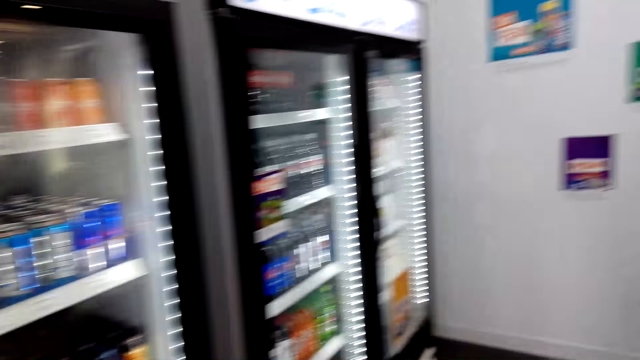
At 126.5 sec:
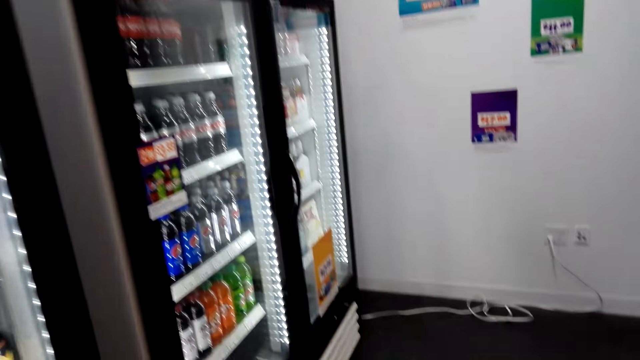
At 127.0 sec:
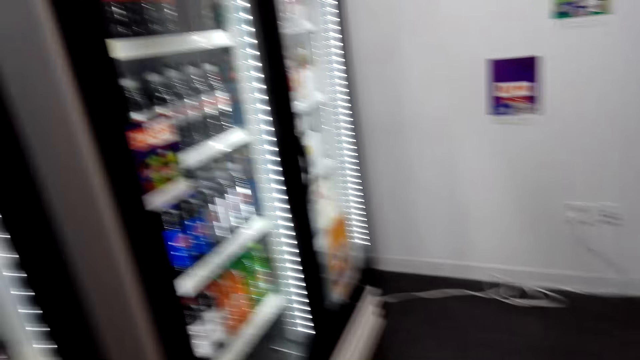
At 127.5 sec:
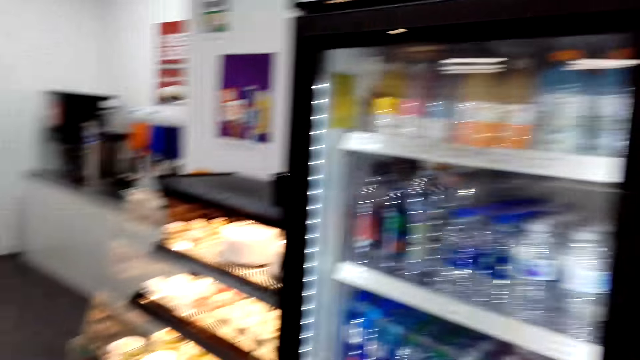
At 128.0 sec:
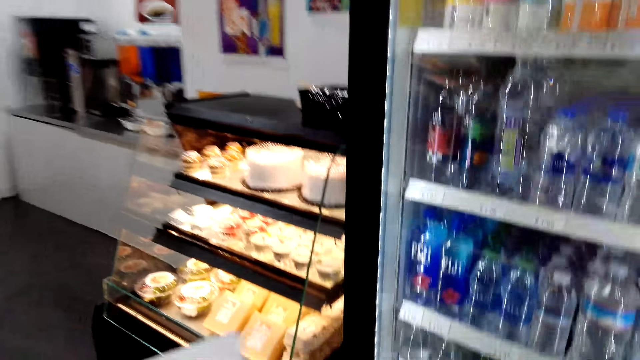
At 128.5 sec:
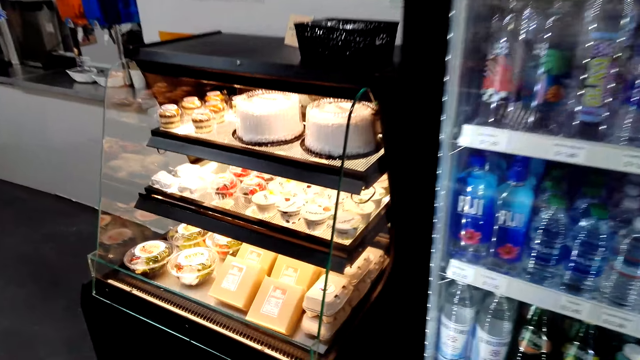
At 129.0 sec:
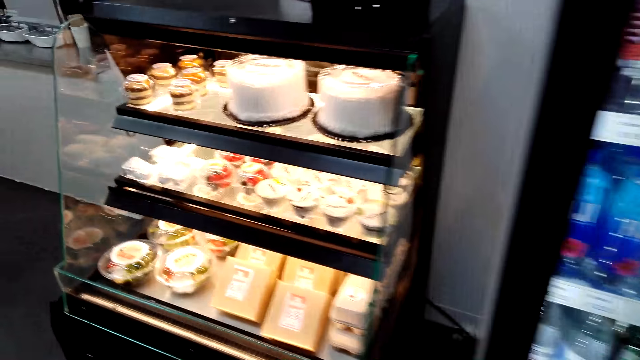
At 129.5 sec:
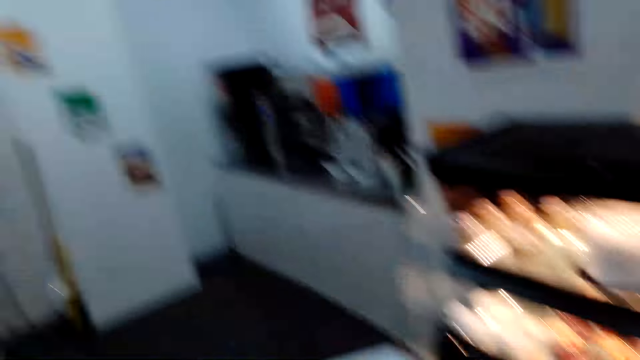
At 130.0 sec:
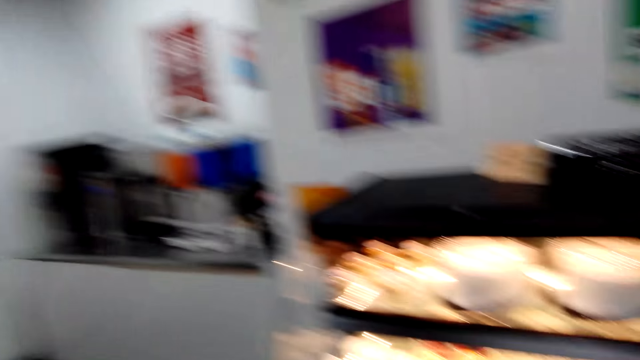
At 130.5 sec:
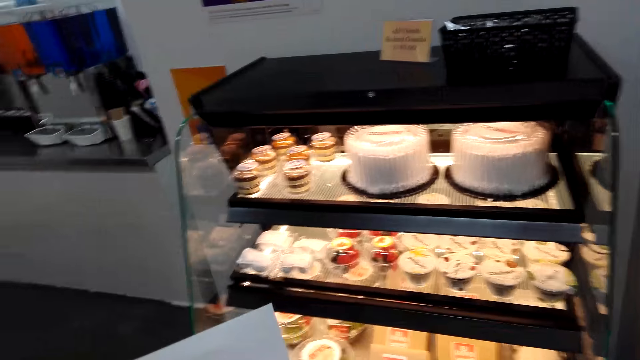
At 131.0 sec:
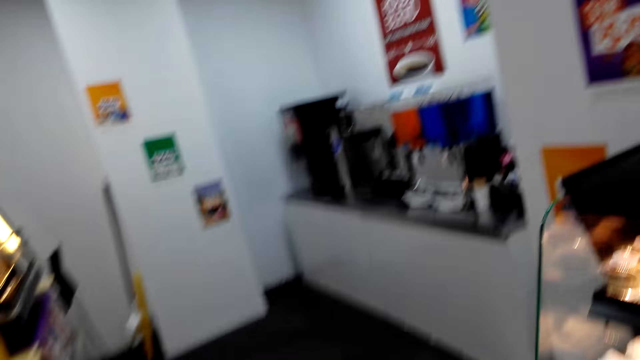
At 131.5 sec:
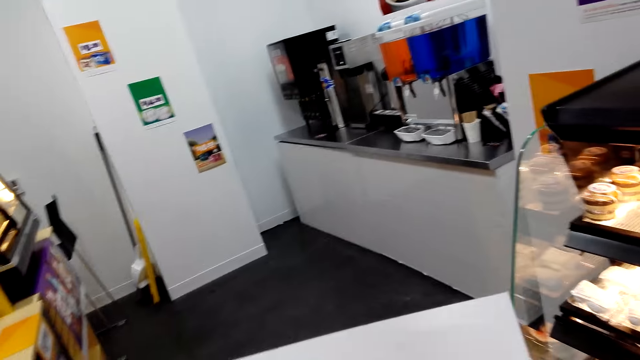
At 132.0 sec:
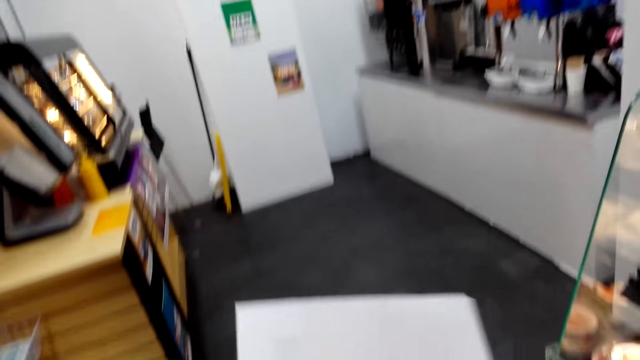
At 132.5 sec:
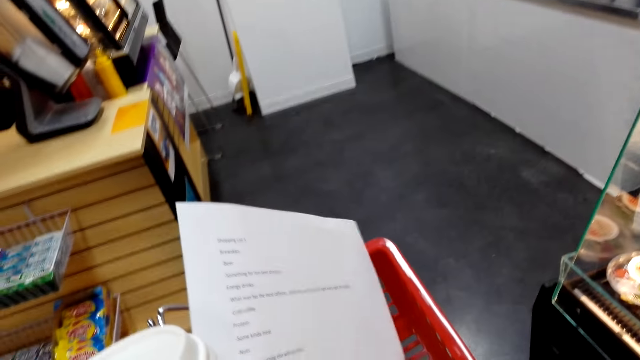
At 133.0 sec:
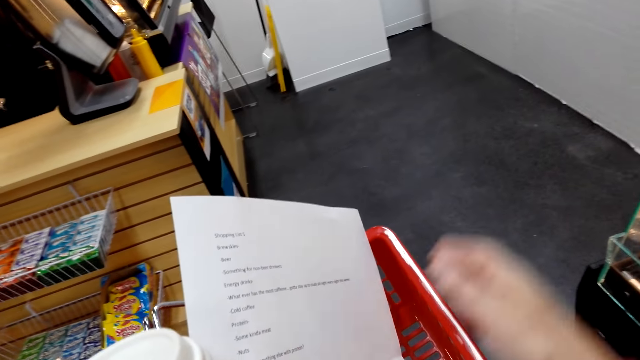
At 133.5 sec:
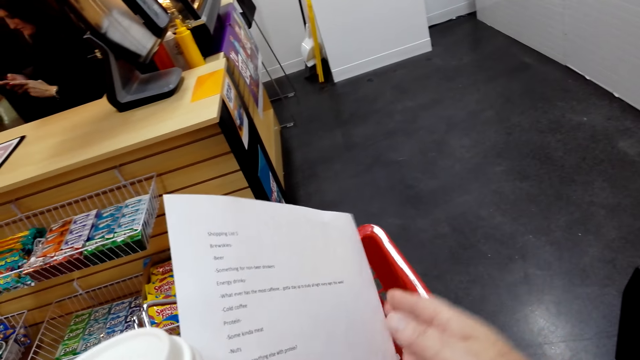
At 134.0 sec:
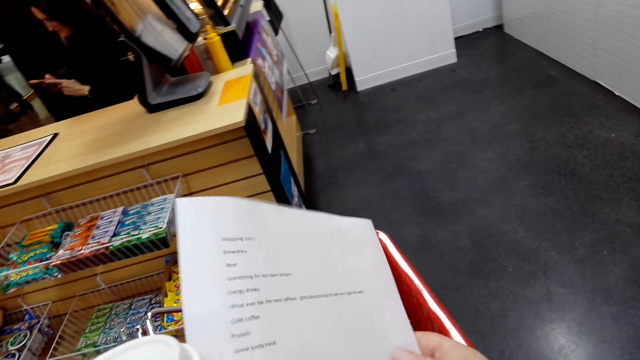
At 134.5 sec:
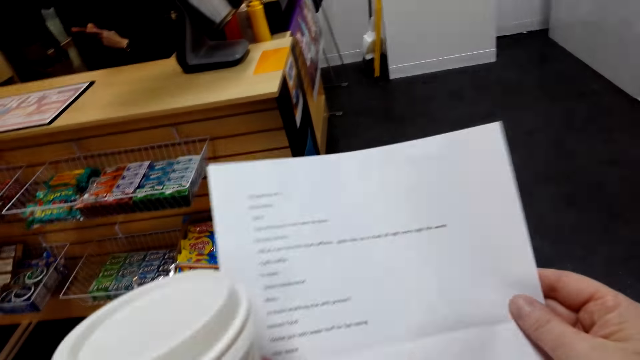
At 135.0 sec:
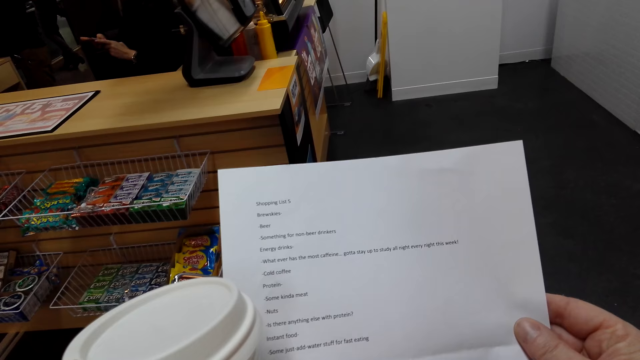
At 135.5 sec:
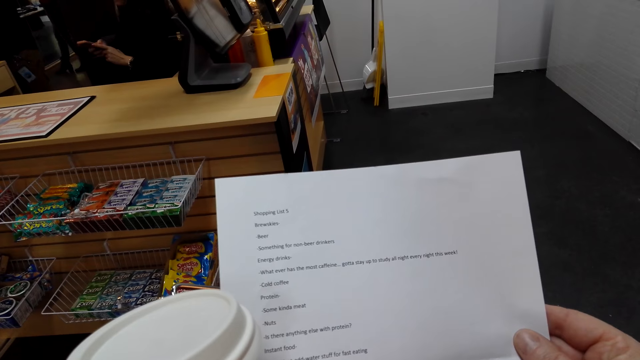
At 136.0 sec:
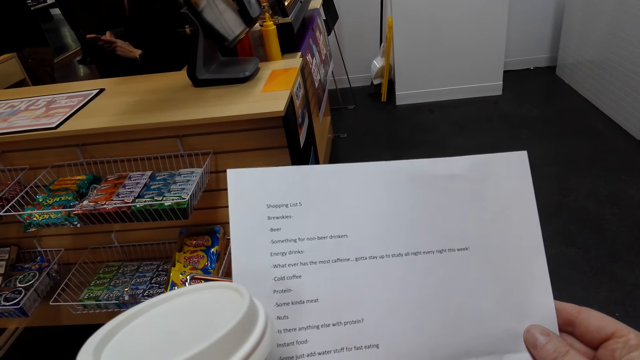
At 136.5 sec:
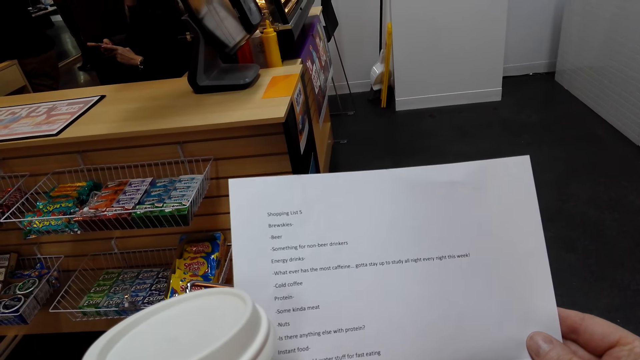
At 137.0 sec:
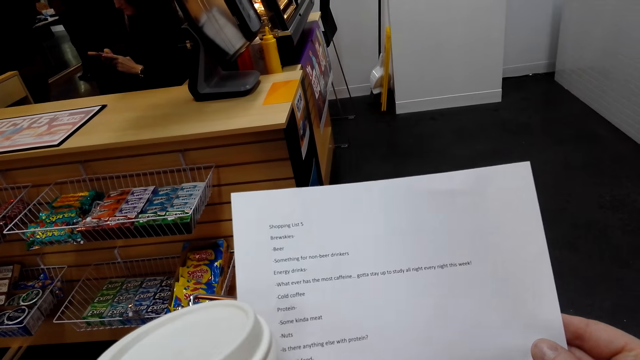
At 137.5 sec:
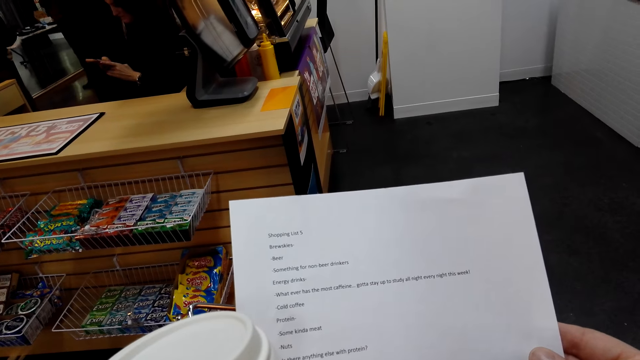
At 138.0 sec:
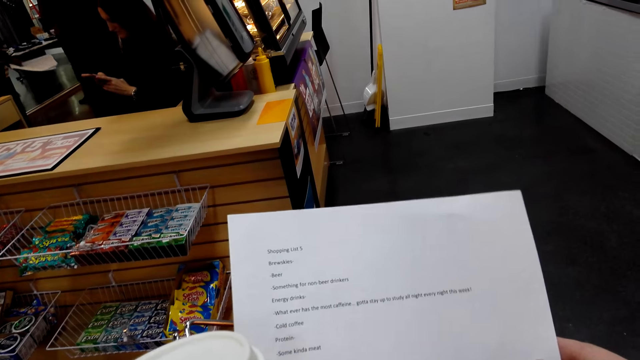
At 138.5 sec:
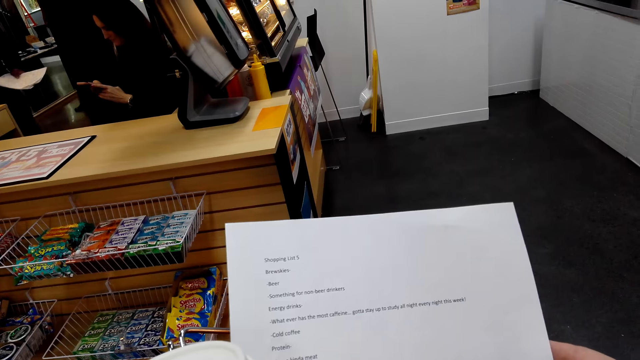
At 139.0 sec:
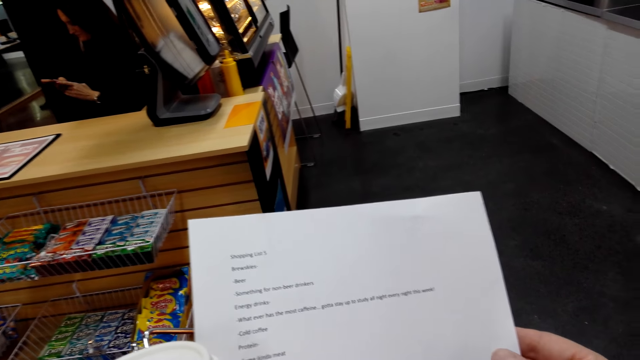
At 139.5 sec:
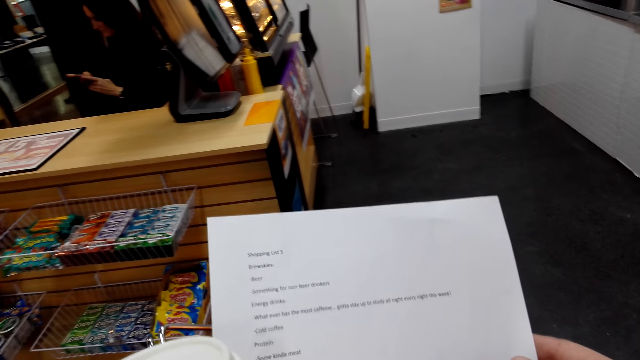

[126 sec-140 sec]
The camera wearer looks around. They walk in the supermarket. They hold the paper with both hands. A lady operates the phone. The camera wearer reads the paper. A man and another man stand in the supermarket. The first man turns around and holds papers.

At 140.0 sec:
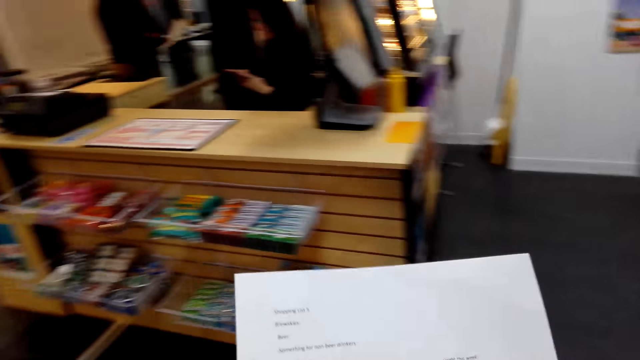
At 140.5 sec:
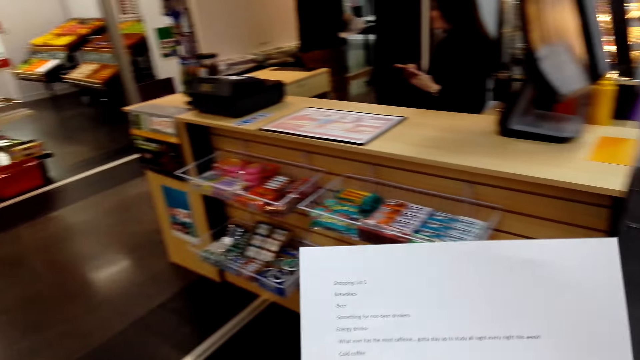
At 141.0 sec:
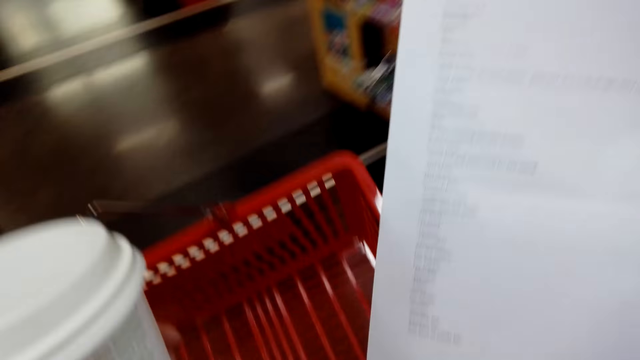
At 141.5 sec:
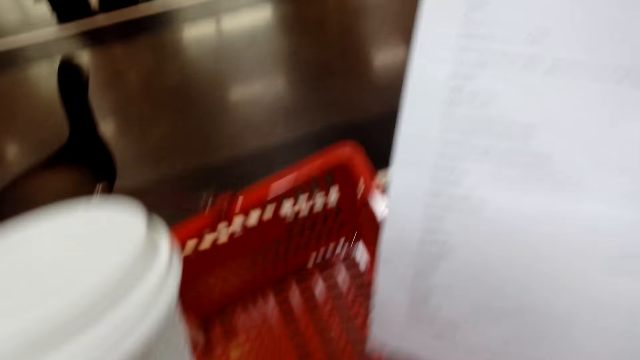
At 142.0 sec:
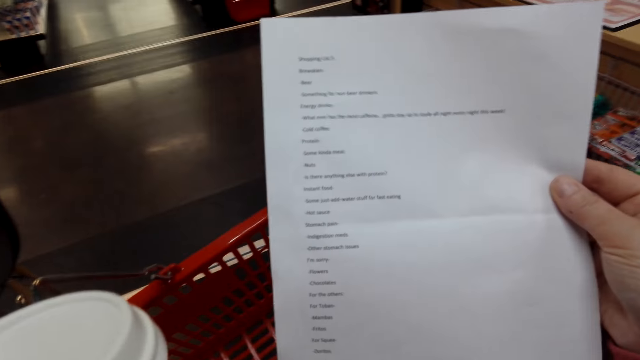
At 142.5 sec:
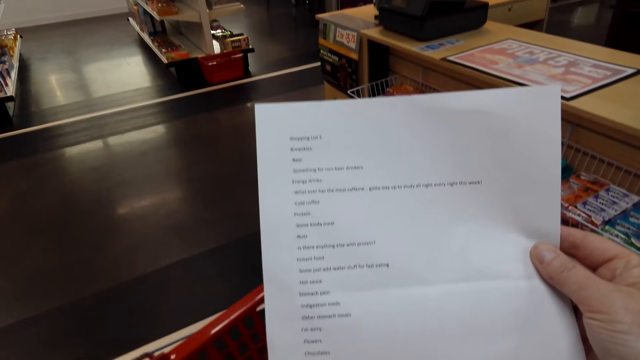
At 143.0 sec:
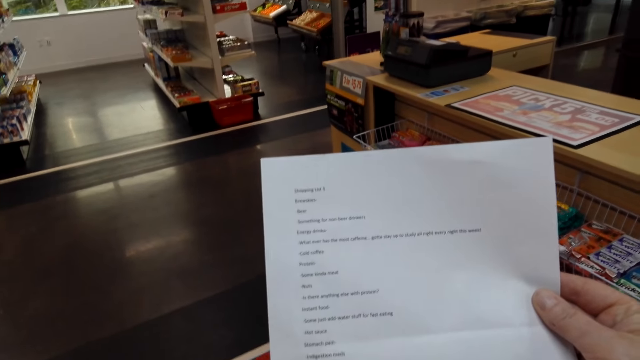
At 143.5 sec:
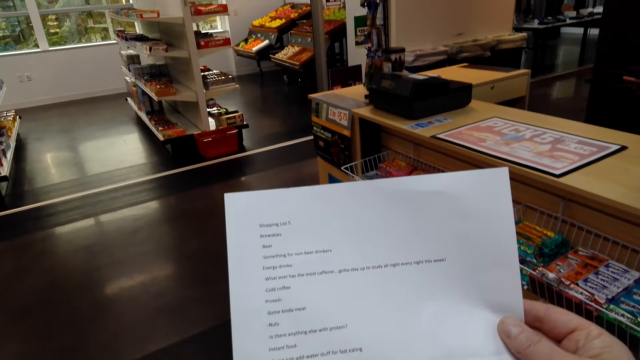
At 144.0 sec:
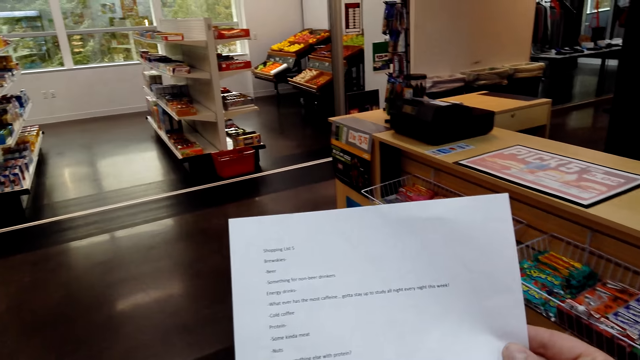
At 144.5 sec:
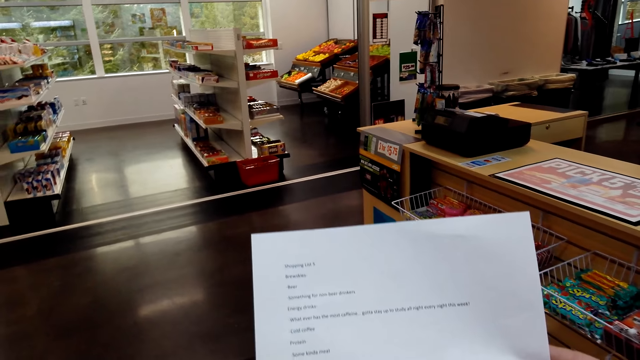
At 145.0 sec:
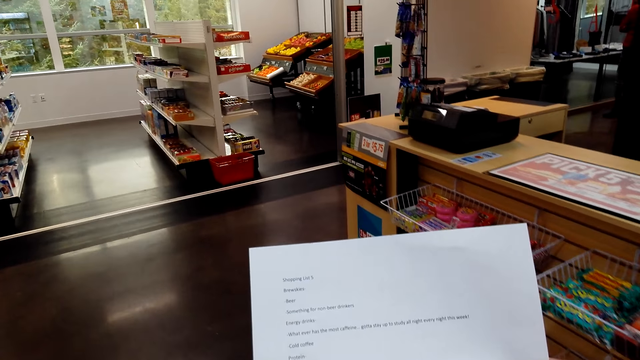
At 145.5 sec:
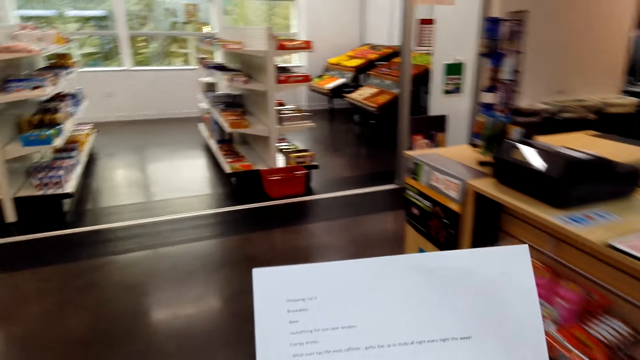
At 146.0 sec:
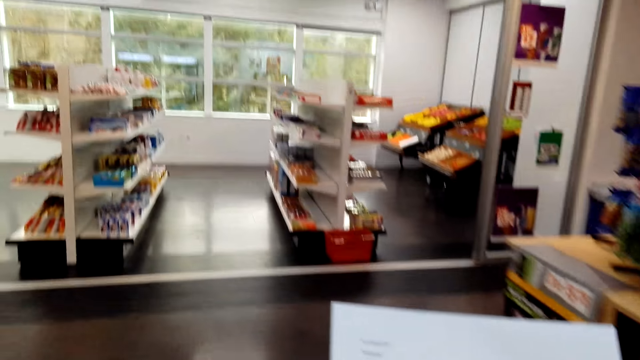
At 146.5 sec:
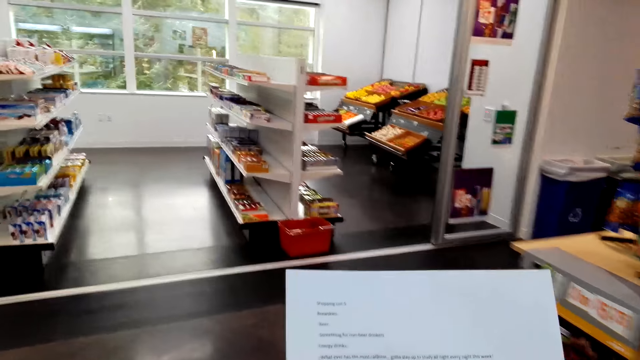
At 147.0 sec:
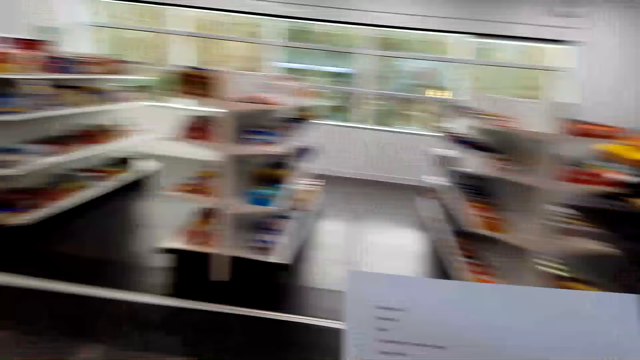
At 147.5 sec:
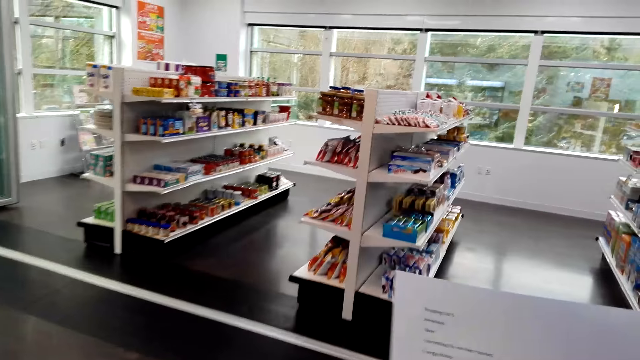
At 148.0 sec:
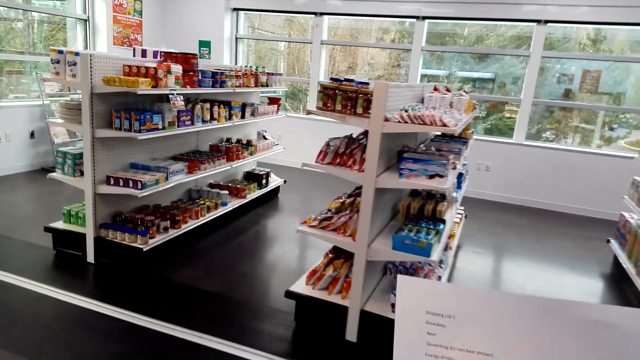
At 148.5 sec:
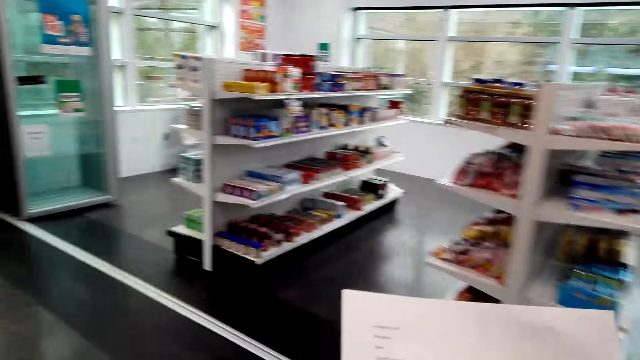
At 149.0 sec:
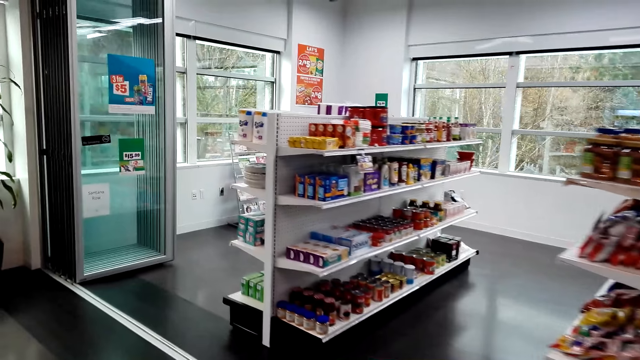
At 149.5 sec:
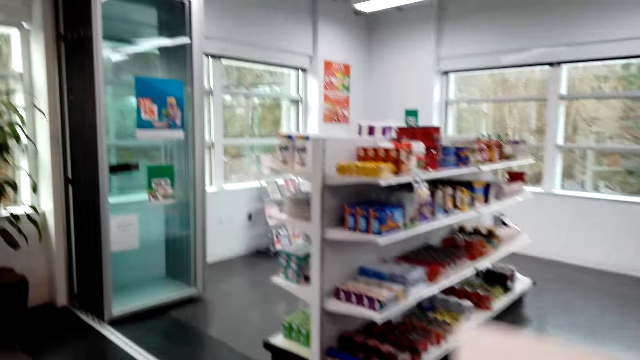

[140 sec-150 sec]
The camera wearer turns around. They lift the shopping basket. They look at the shopping basket. They look at the paper. They walk in the supermarket.
